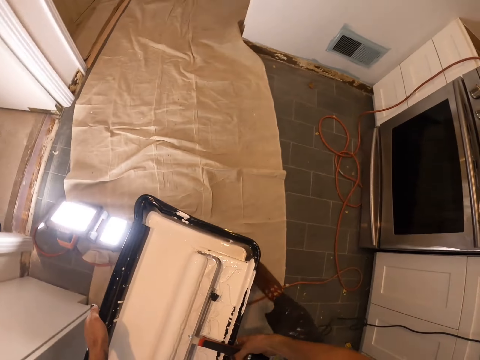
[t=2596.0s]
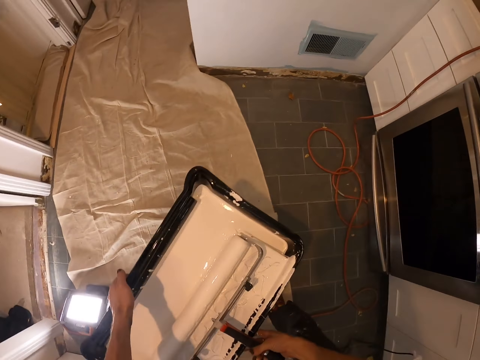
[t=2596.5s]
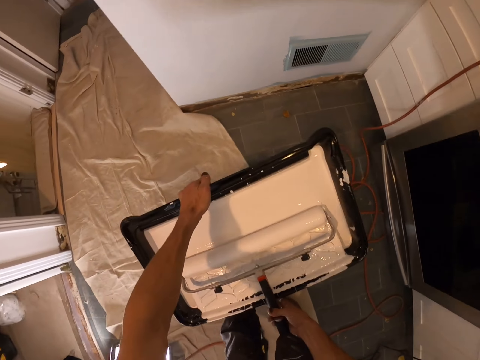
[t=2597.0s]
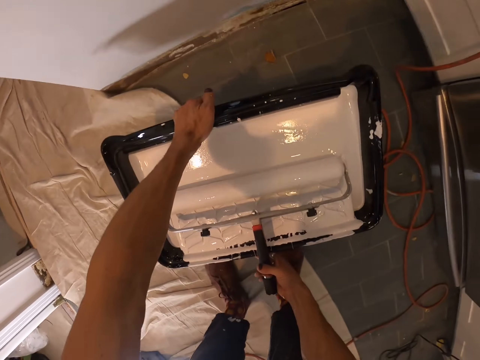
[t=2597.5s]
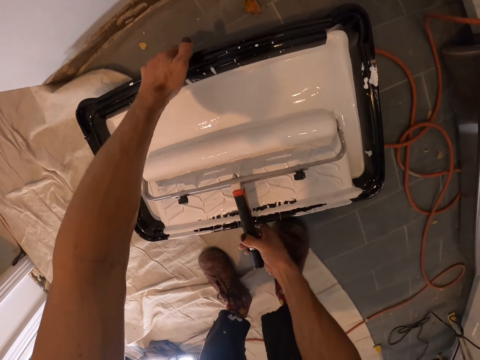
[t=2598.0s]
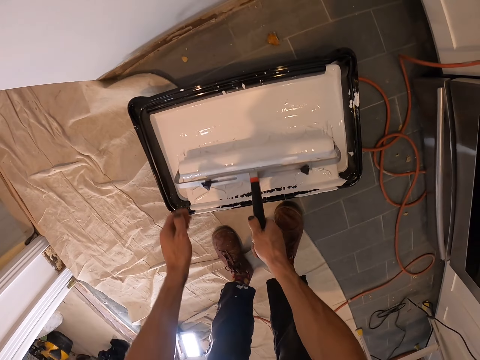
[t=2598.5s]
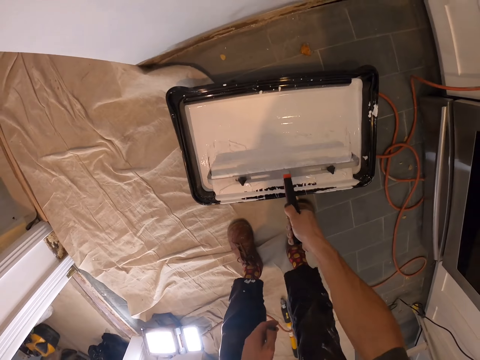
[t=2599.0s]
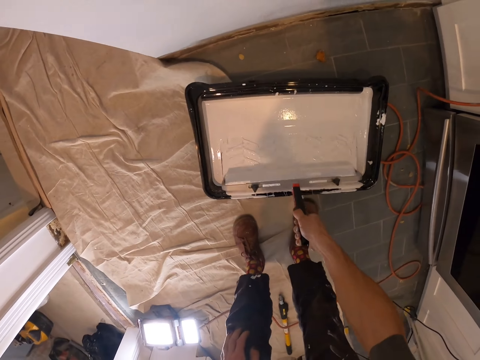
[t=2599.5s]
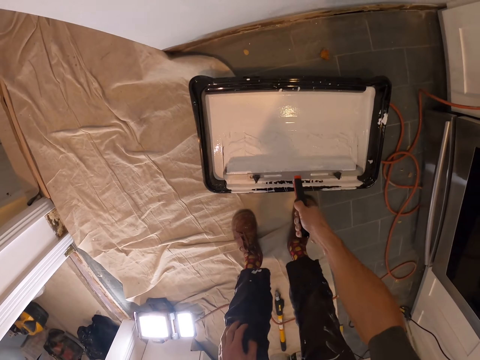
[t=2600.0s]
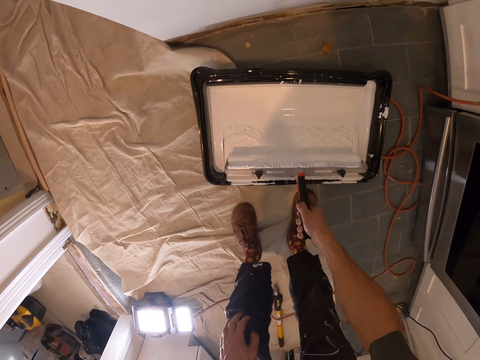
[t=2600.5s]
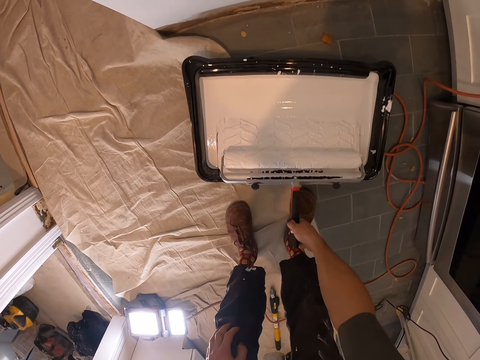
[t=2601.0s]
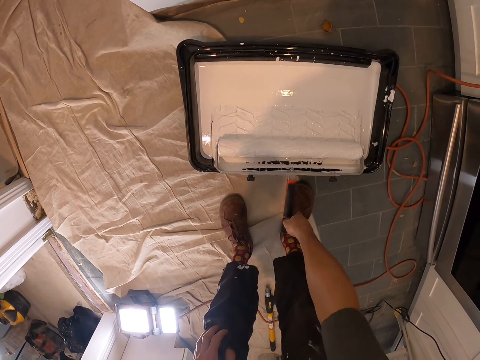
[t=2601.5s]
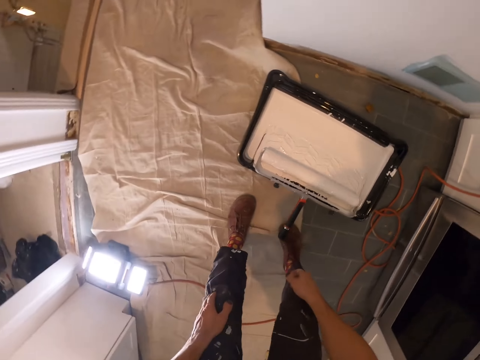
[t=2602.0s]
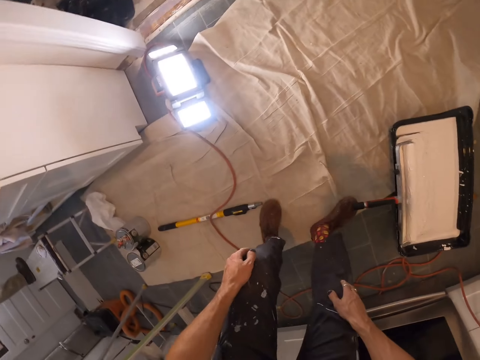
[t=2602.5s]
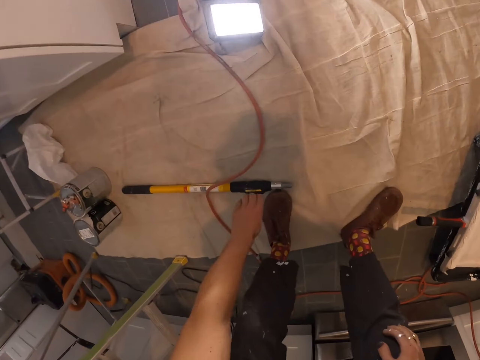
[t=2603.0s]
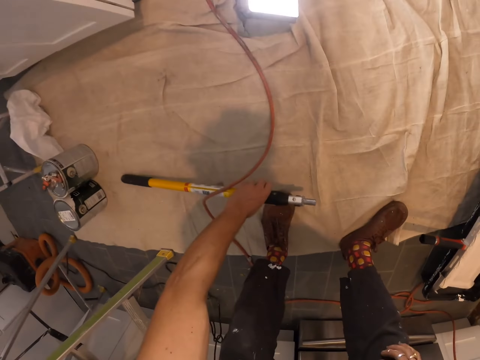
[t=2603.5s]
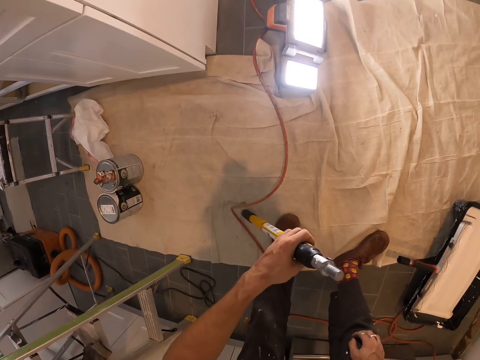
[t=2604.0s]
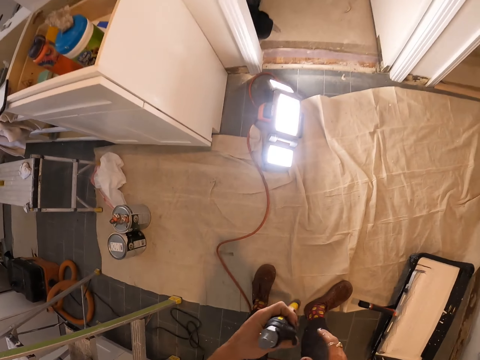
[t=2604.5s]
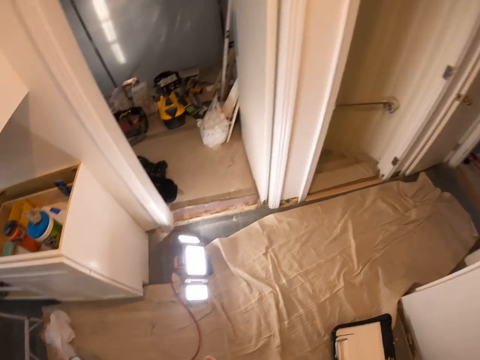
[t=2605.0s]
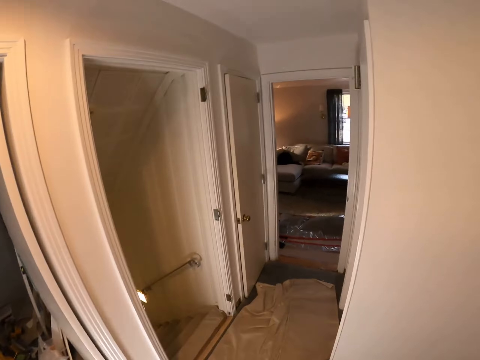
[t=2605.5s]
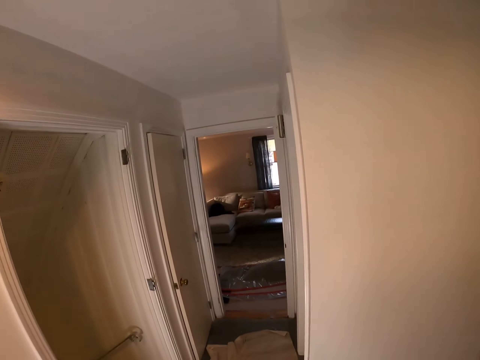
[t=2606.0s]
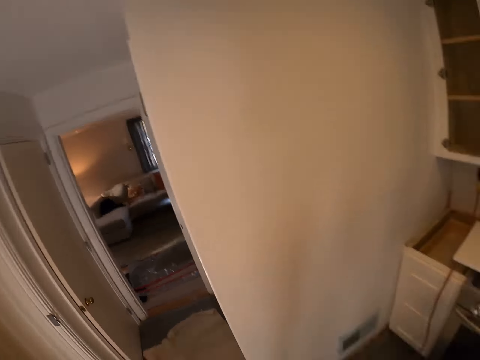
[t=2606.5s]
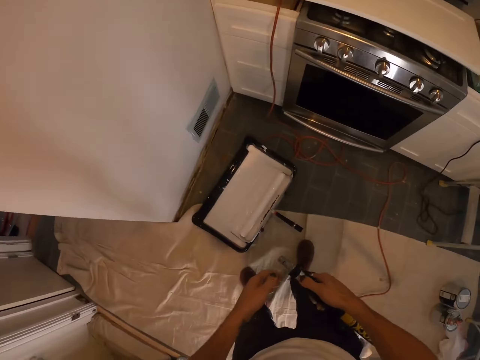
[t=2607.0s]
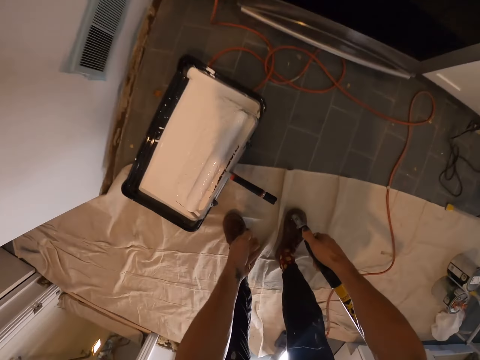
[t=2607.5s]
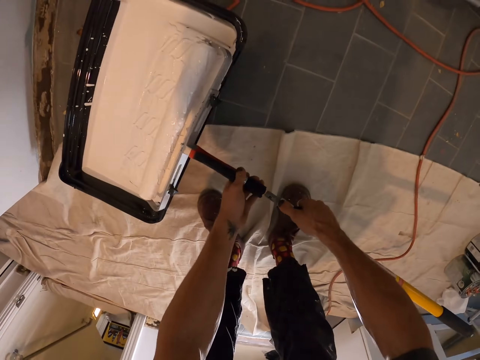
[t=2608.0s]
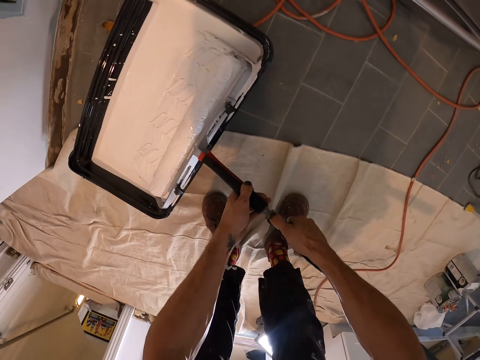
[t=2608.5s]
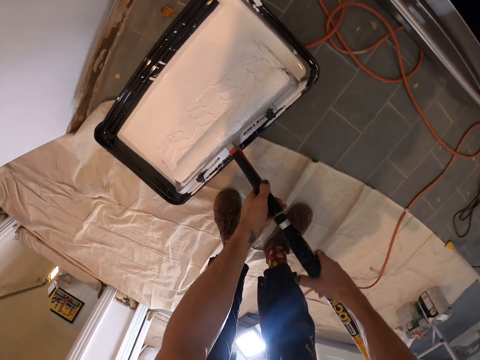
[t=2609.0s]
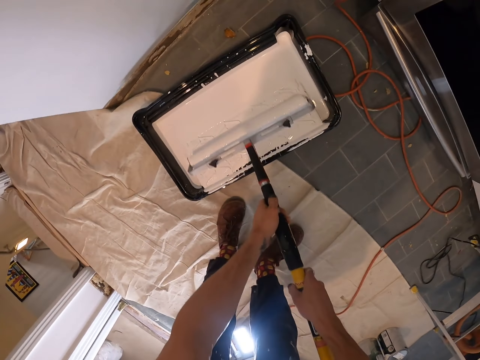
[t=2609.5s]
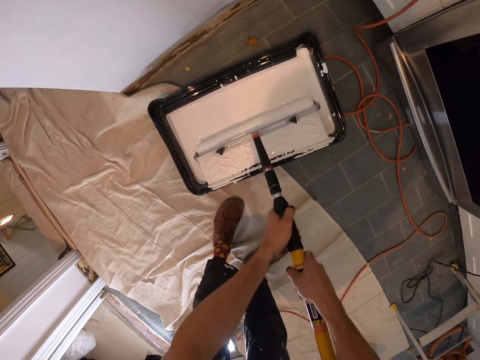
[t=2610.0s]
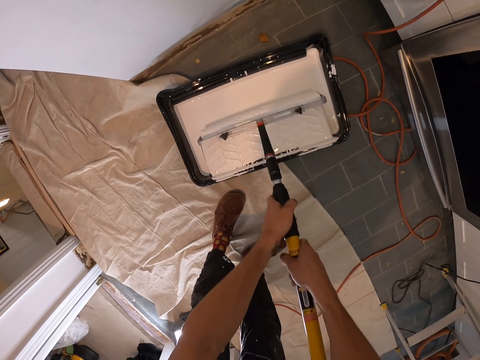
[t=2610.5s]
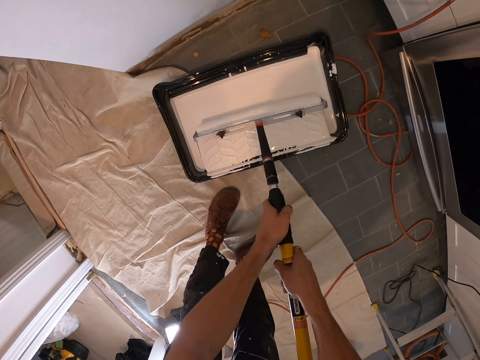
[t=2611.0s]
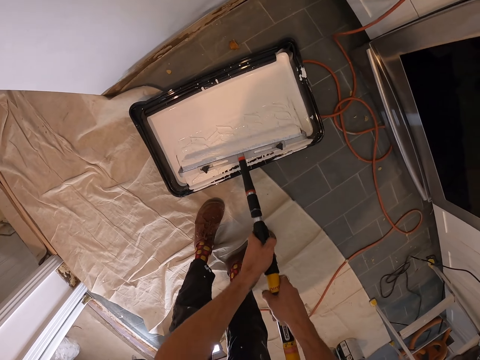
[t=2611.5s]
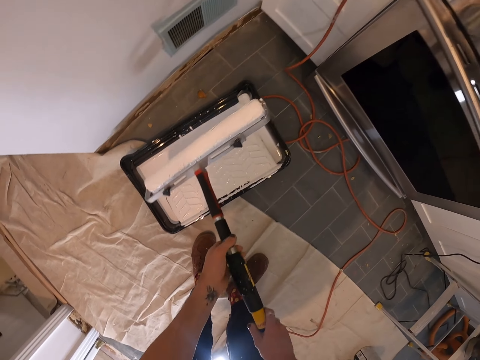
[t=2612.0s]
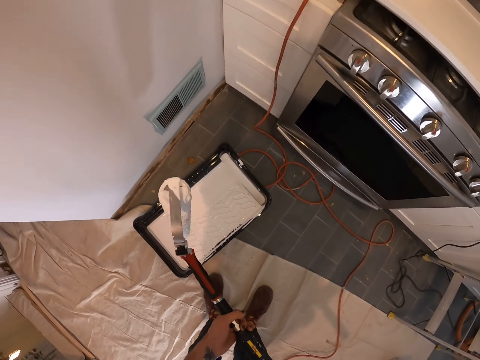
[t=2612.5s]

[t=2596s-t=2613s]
The camera wearer picks up the bucket of paint. They put the bucket of paint down. They roll the paint roller. They put down the paint roller. They pick up the extension rod. They look through the corridor. They connect the extension rod to the paint roller. They roll the paint roller.

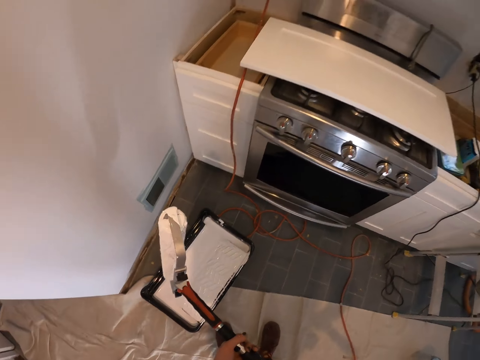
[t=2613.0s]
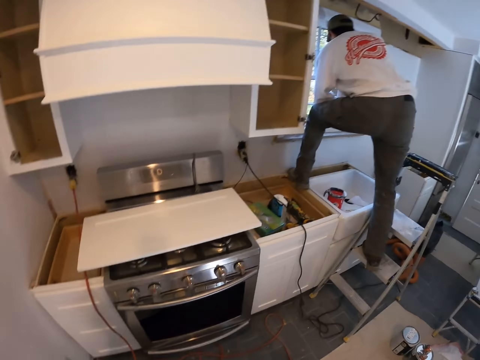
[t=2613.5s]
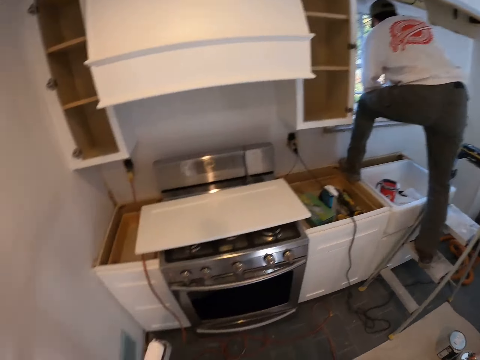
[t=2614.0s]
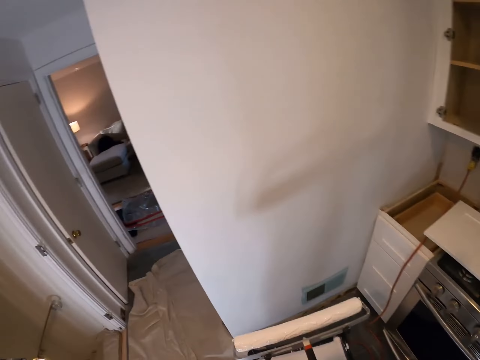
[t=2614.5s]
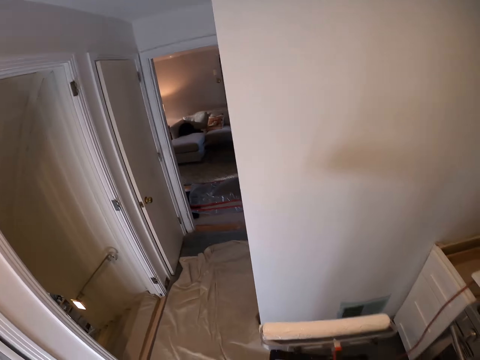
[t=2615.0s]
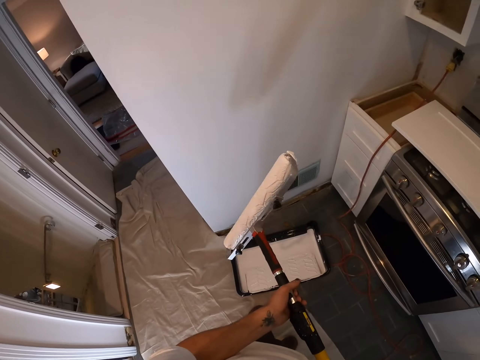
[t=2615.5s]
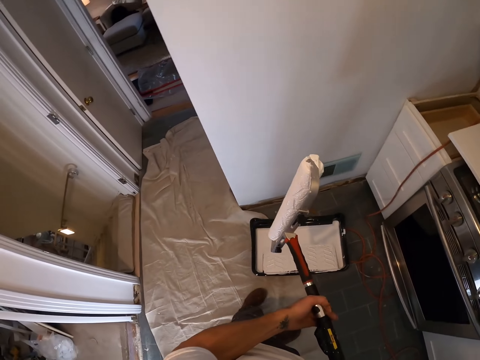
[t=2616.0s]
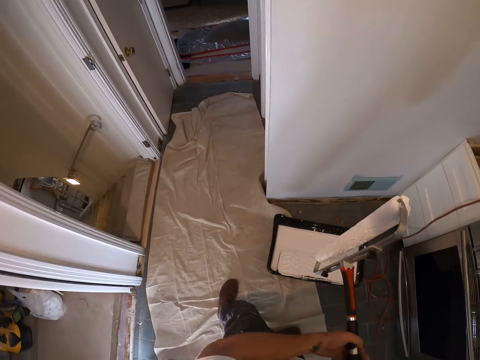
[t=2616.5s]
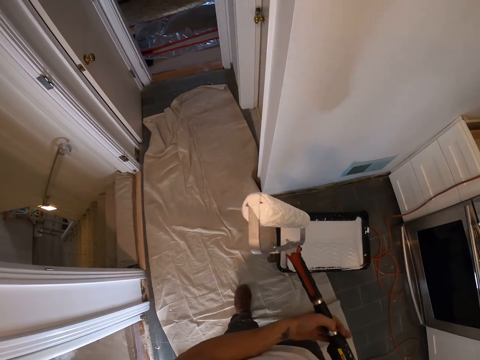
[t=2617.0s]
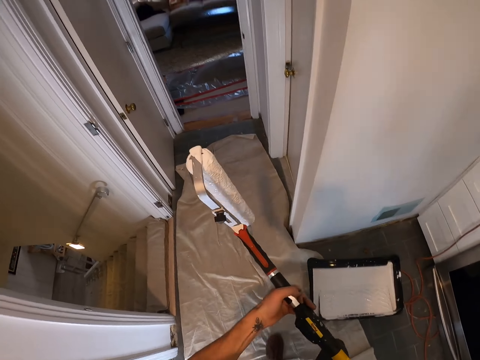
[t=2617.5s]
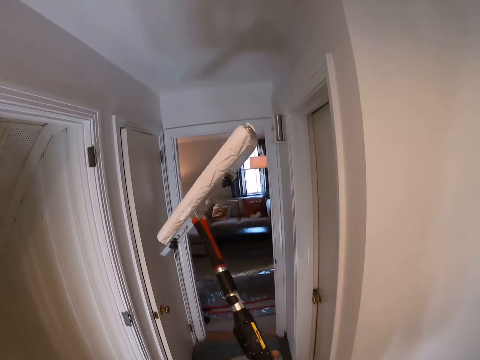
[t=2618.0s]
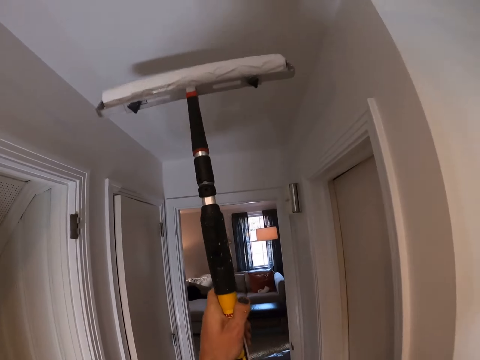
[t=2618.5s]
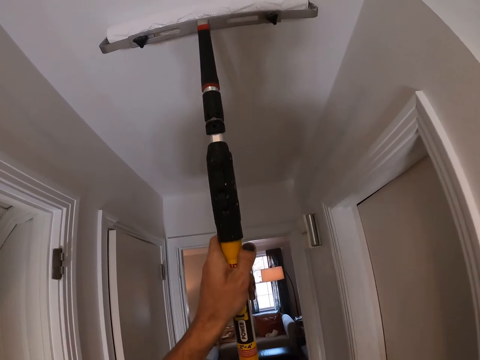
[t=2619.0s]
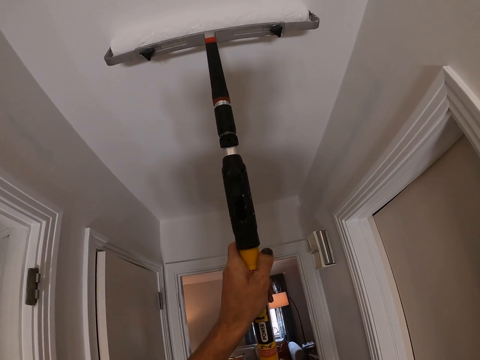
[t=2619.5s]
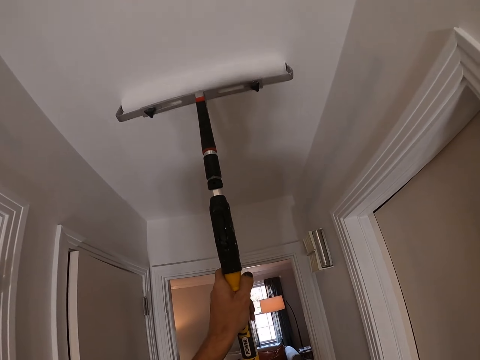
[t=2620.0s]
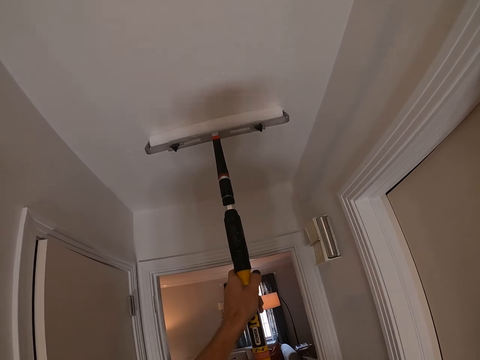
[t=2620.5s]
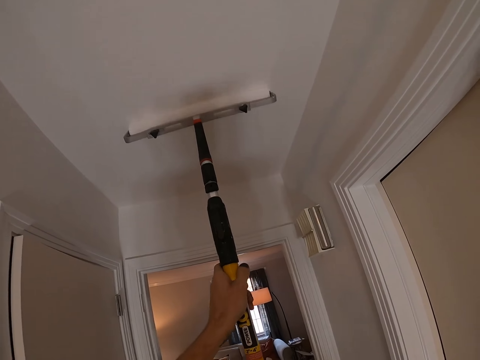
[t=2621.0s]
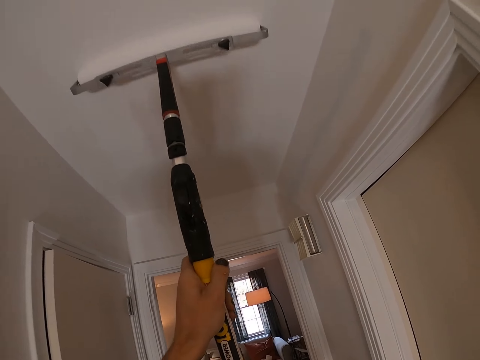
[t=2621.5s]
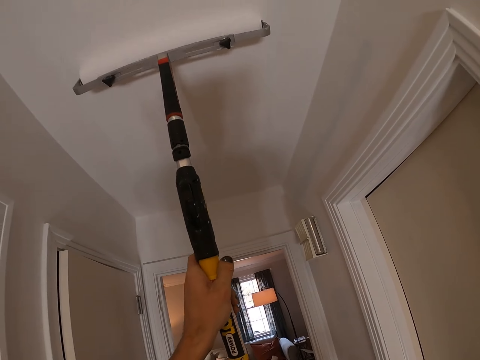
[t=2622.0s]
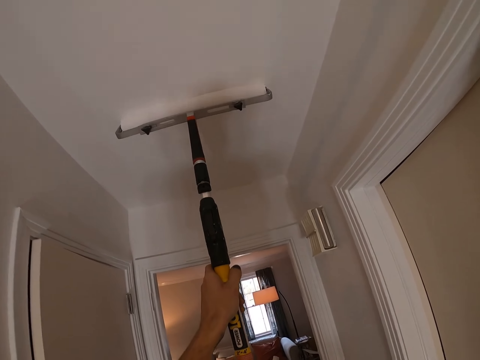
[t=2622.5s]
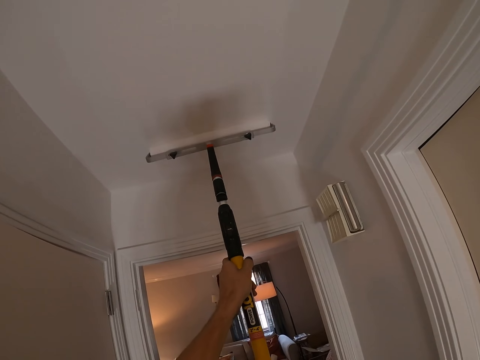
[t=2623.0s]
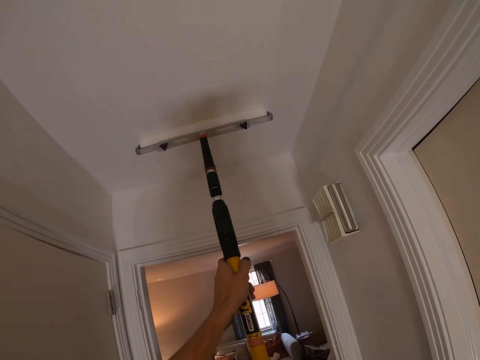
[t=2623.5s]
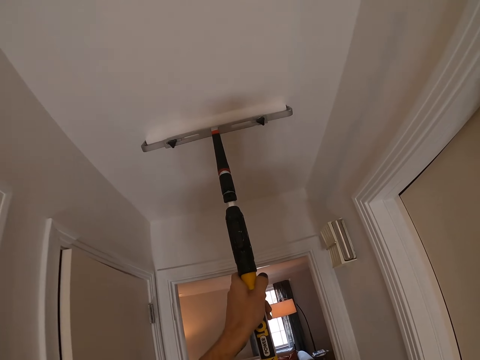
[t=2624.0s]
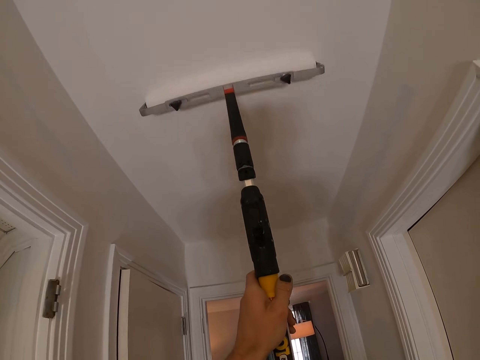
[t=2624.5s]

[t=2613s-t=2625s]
The camera wearer looks on the other side. They paint the ceiling.
